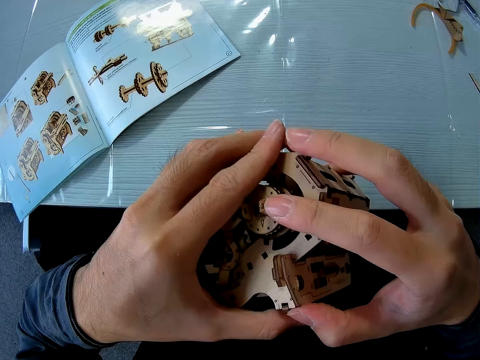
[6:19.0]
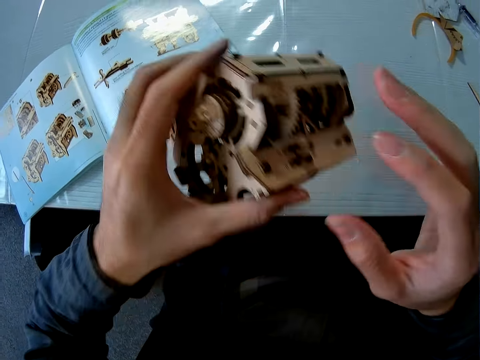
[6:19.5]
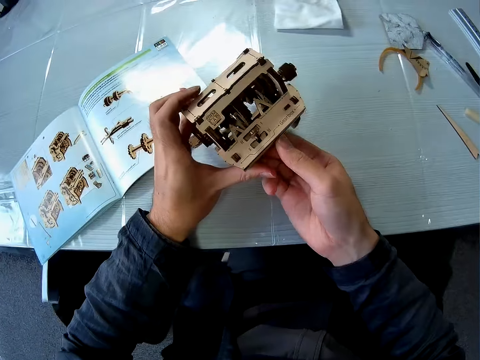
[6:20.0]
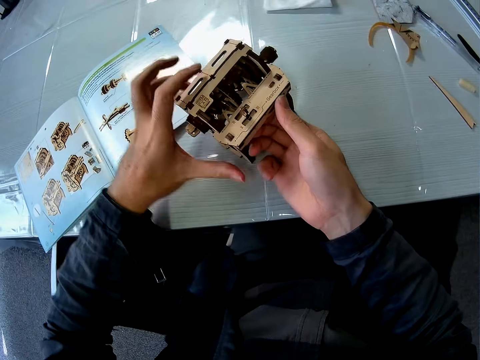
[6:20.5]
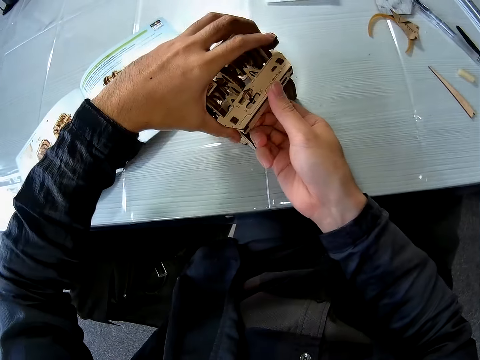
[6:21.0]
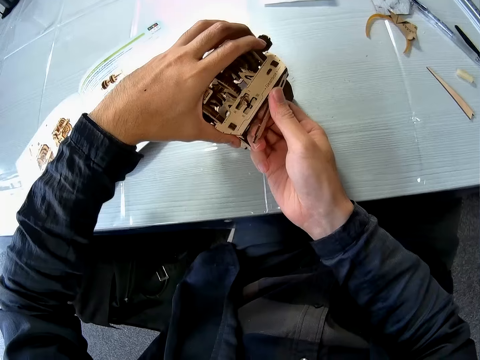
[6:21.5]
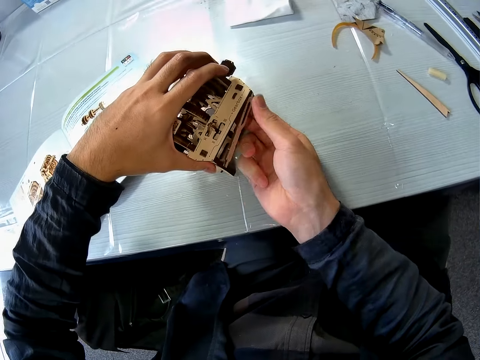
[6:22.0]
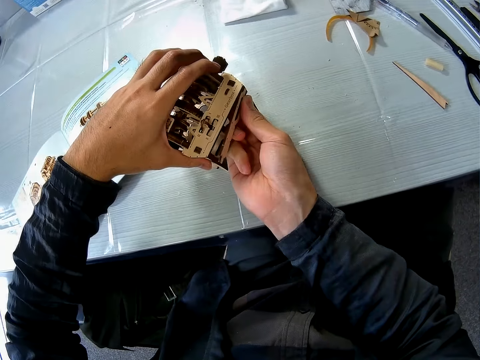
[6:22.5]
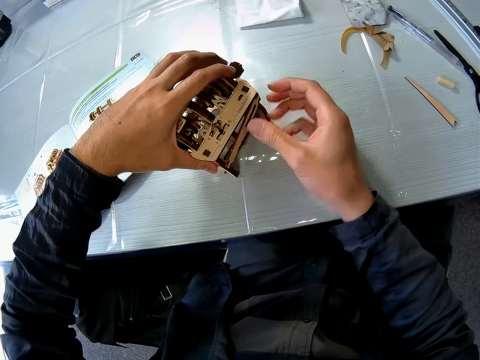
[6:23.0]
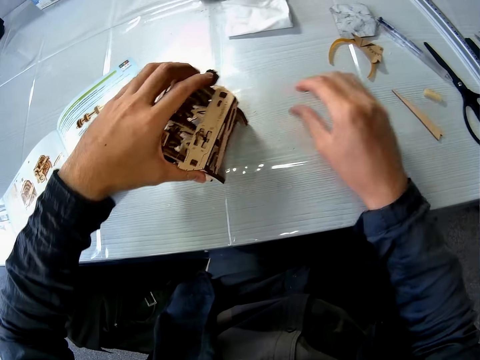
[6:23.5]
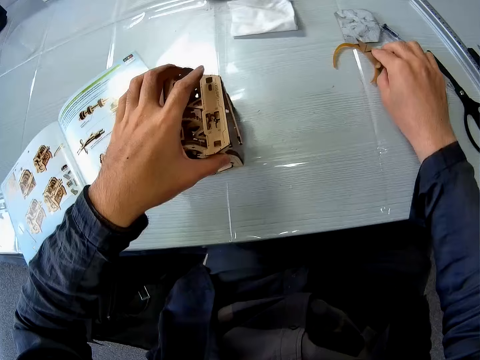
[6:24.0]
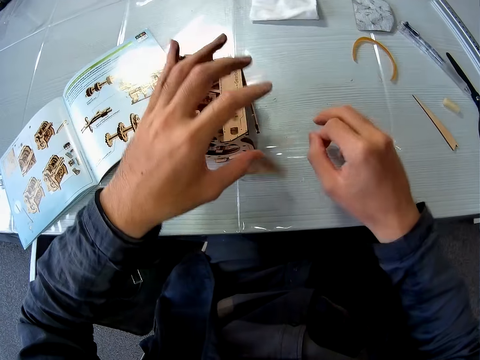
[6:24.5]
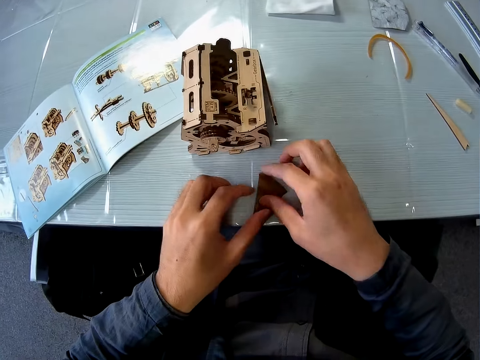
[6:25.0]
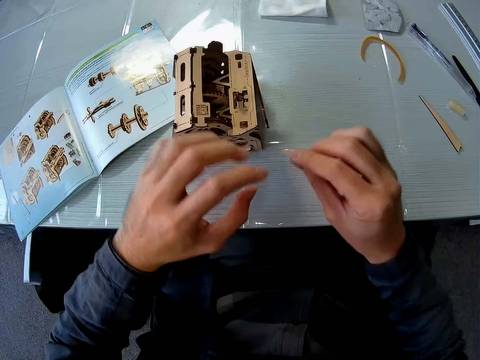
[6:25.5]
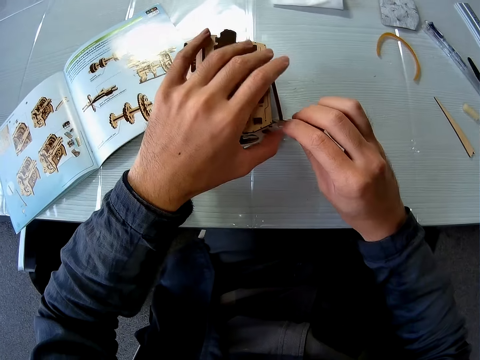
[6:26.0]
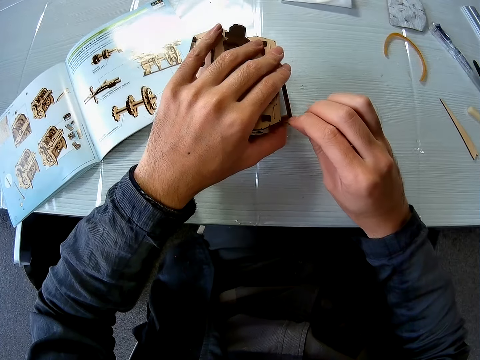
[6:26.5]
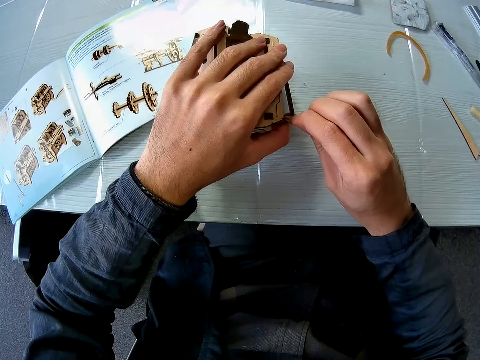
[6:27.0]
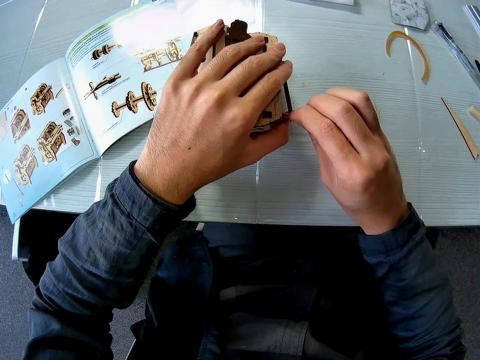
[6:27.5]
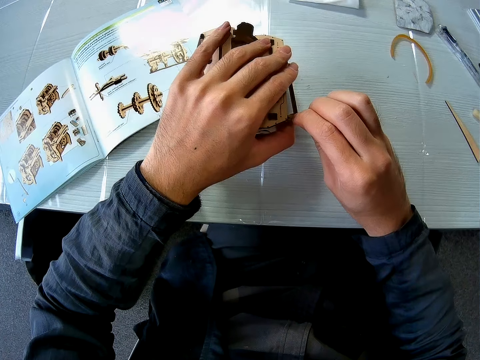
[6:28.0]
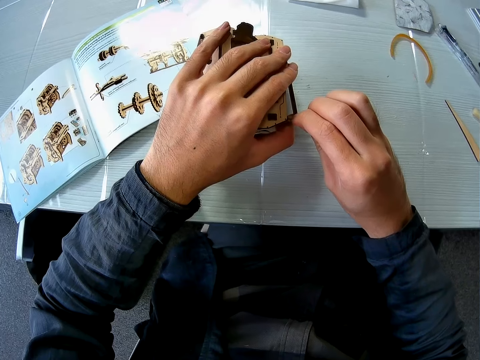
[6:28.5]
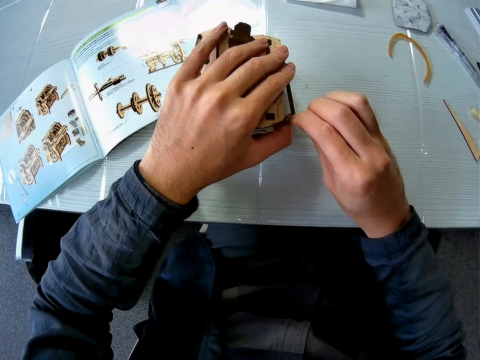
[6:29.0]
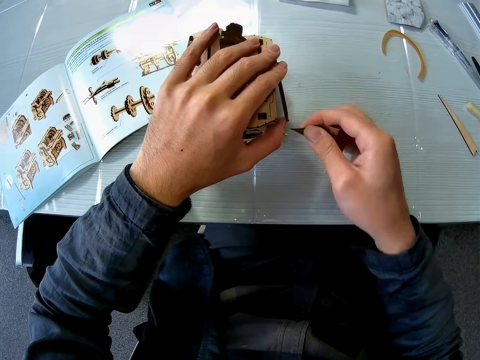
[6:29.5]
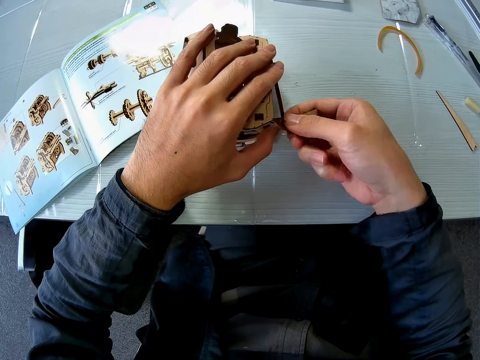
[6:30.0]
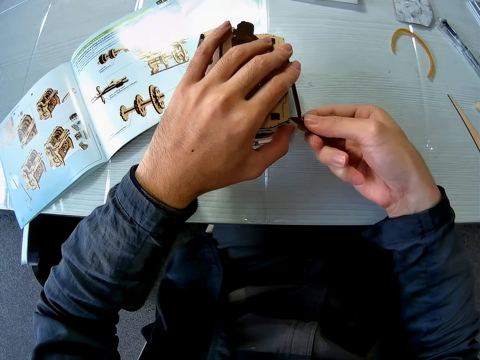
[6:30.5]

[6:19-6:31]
The camera wearer places down the stem gear model. They remove the piece of cardboard from the cardboard structure. They pick up the sandpaper from the table. They smoothen the piece of cardboard with the sandpaper.

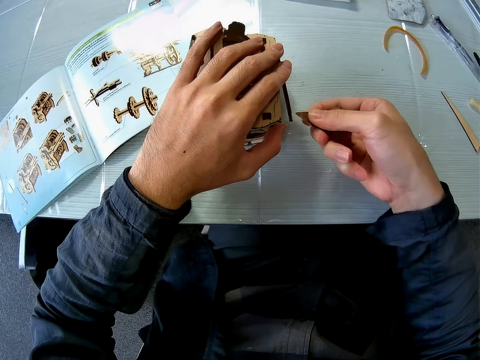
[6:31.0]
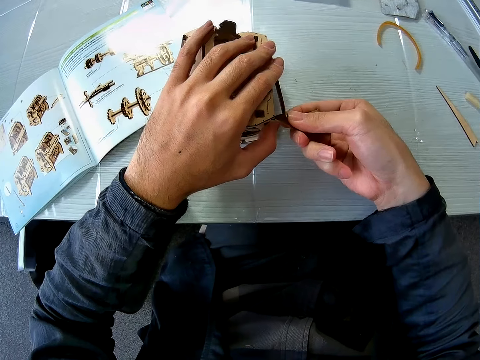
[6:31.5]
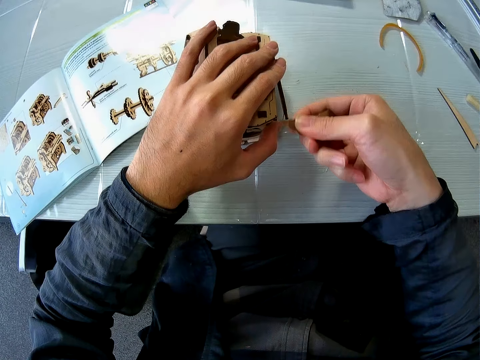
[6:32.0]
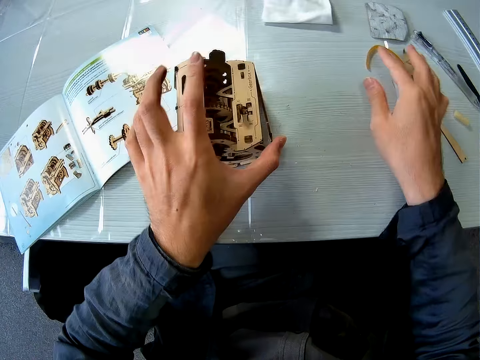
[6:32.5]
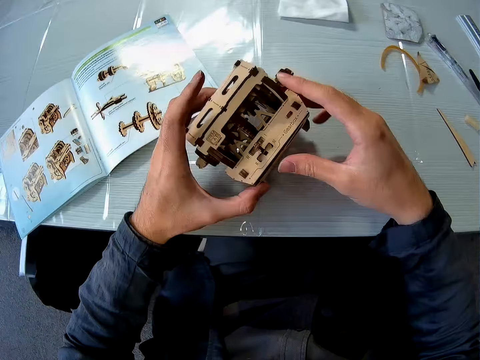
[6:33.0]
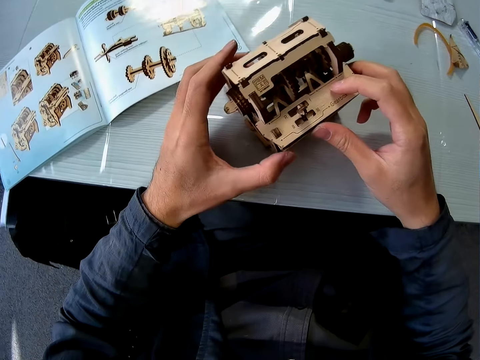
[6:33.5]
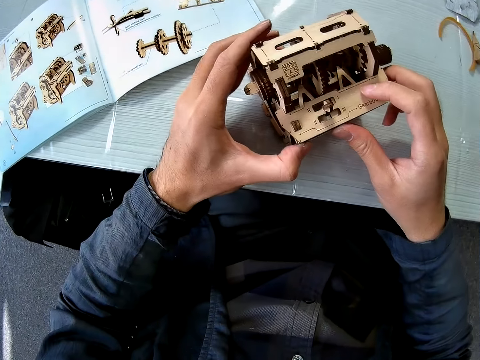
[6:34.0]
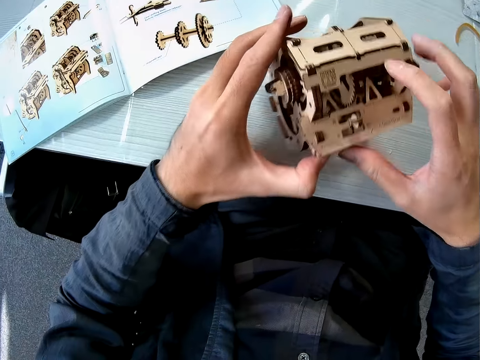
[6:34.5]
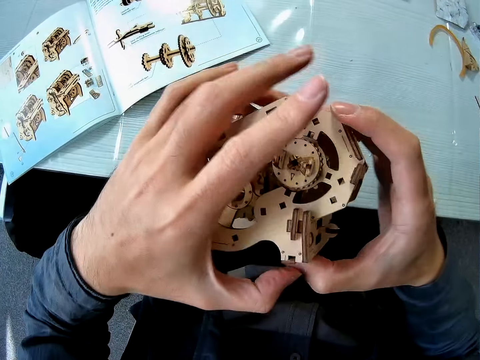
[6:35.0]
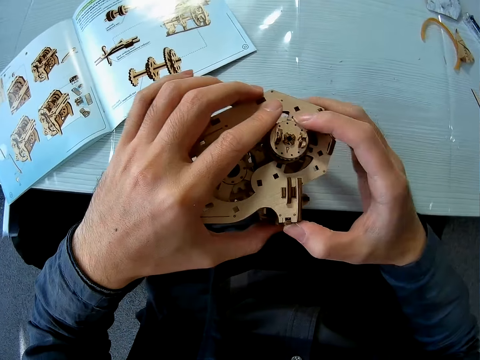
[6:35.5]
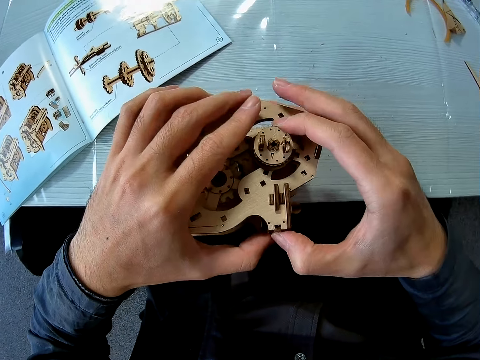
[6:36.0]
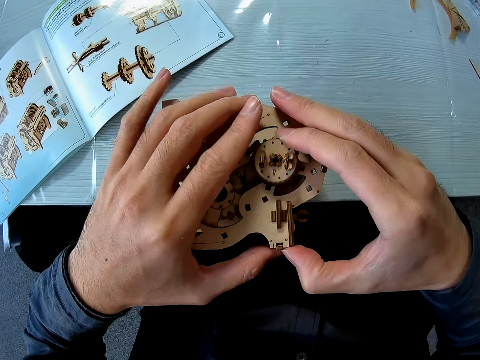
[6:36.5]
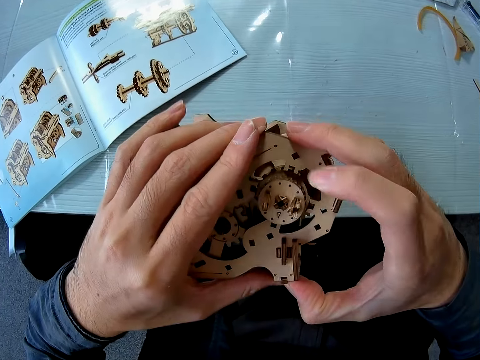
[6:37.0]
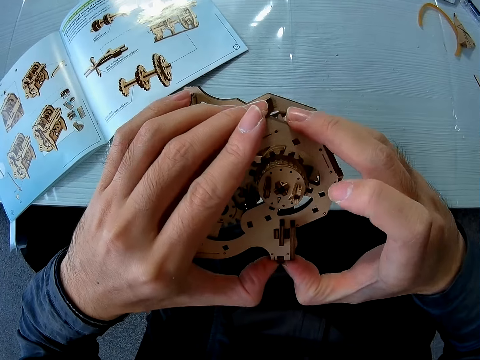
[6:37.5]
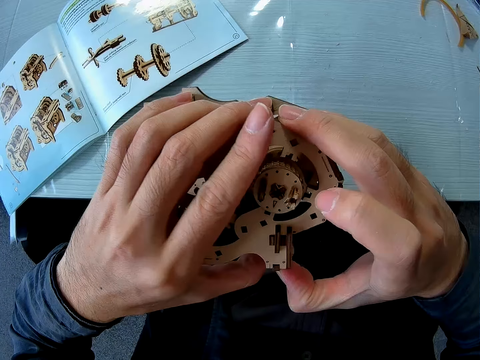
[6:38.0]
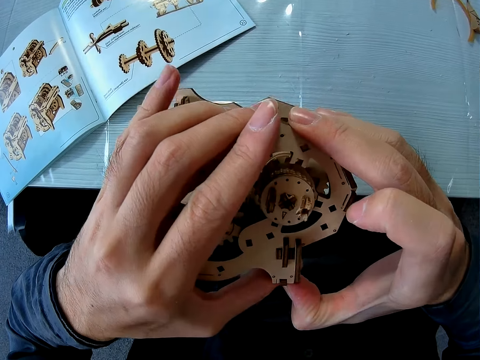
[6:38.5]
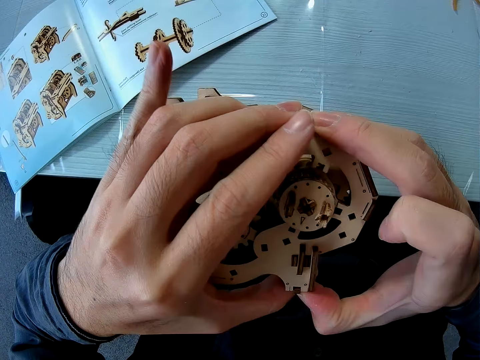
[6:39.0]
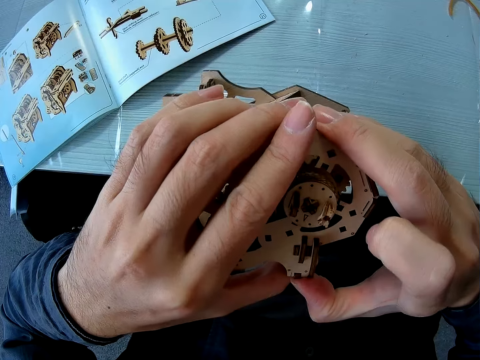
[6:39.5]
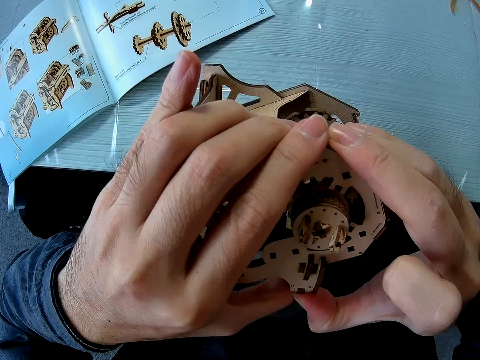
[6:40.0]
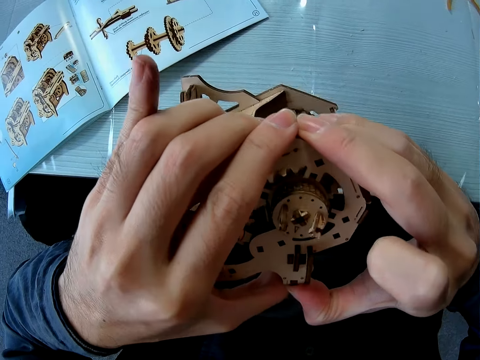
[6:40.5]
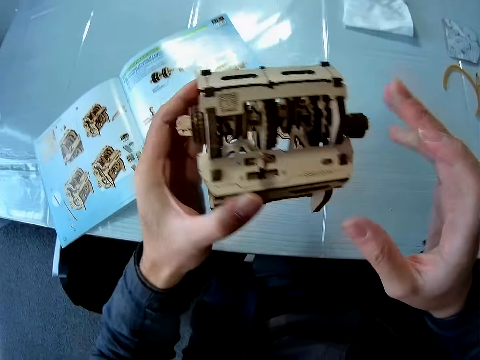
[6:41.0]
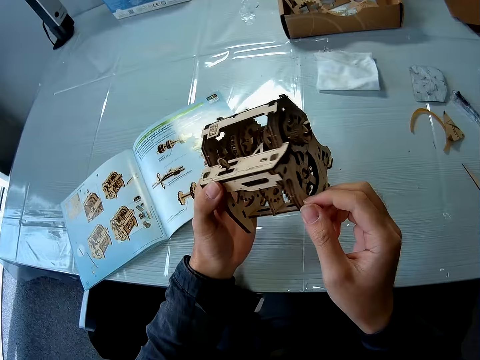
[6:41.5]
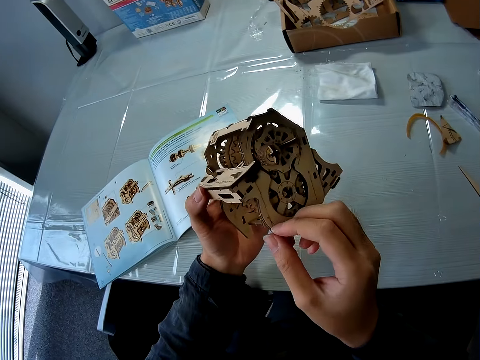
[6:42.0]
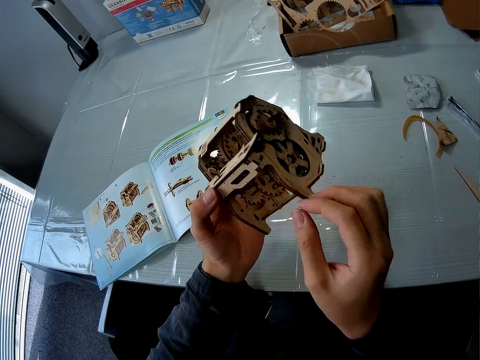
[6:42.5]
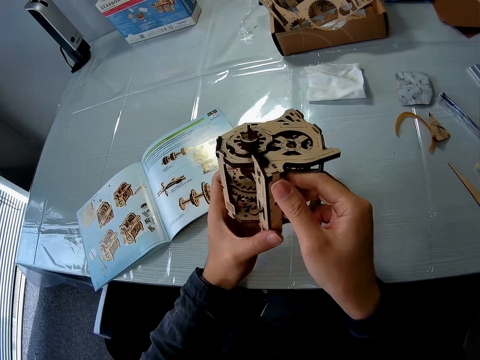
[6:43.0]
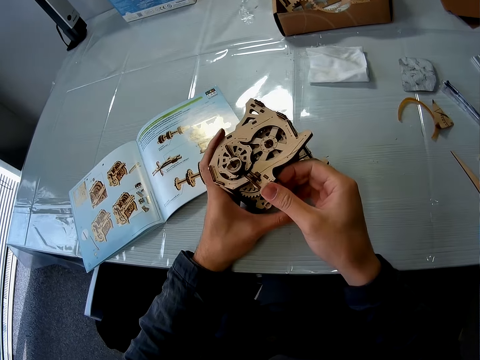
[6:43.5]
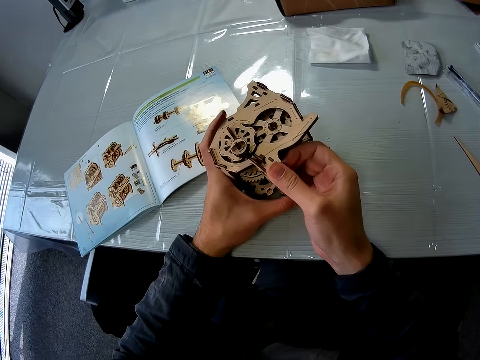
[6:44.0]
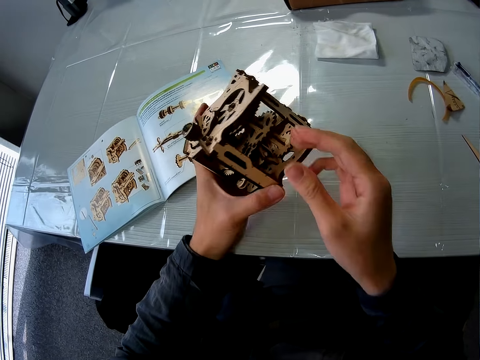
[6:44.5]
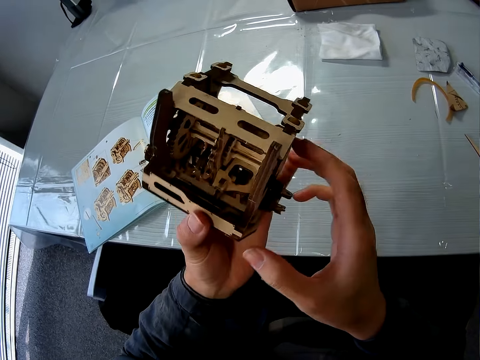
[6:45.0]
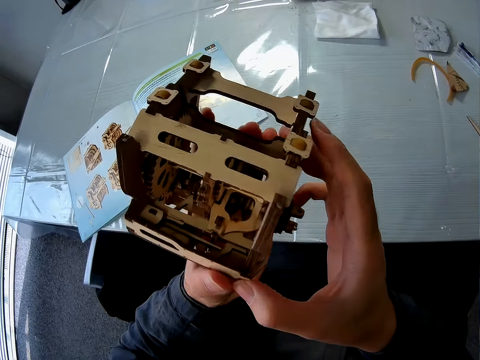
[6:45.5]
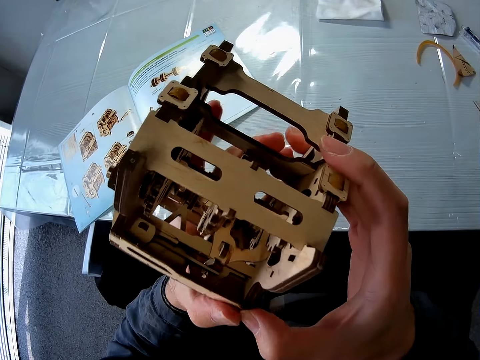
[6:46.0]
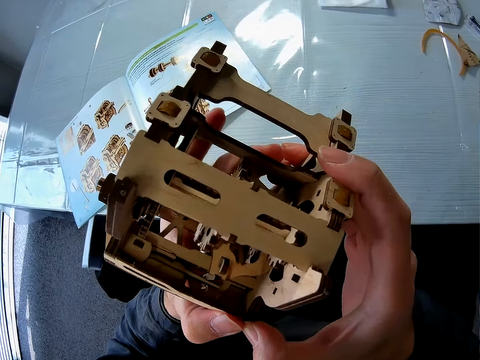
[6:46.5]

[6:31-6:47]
The camera wearer drops the sandpaper on the table. They join the piece of cardboard to the cardboard structure. They lift the stem gear model and fix the stem gear model.
